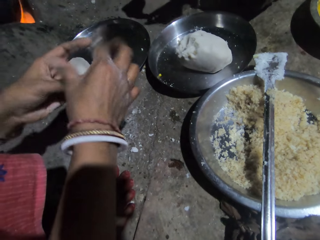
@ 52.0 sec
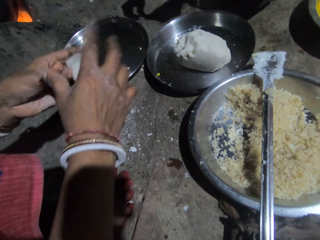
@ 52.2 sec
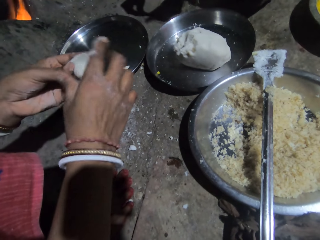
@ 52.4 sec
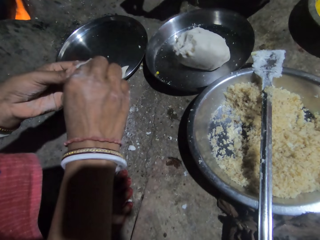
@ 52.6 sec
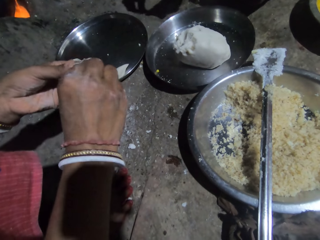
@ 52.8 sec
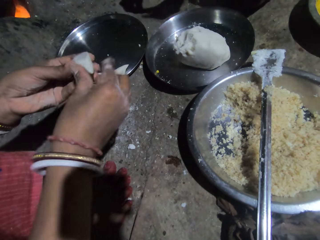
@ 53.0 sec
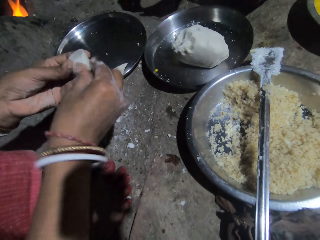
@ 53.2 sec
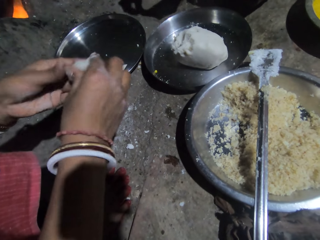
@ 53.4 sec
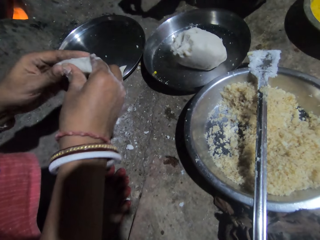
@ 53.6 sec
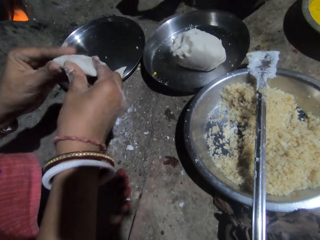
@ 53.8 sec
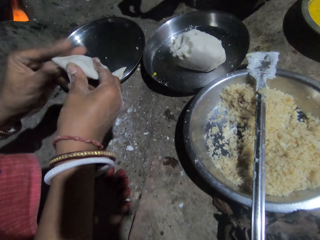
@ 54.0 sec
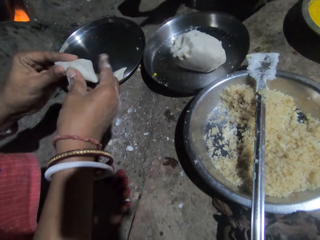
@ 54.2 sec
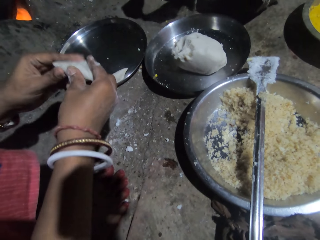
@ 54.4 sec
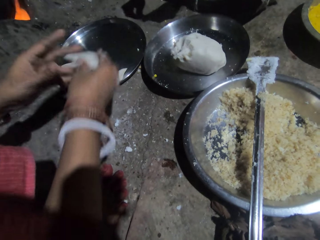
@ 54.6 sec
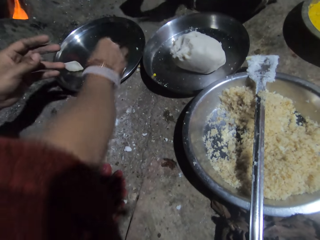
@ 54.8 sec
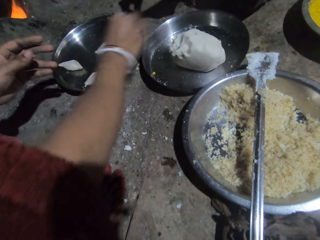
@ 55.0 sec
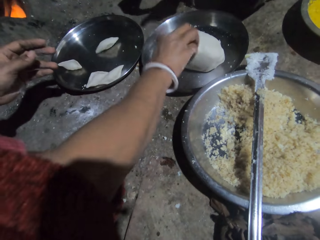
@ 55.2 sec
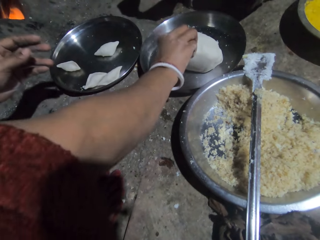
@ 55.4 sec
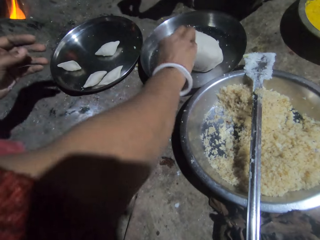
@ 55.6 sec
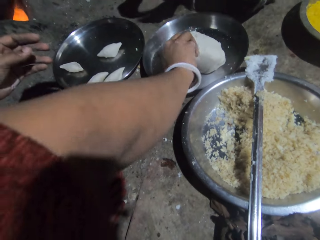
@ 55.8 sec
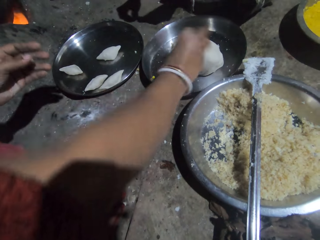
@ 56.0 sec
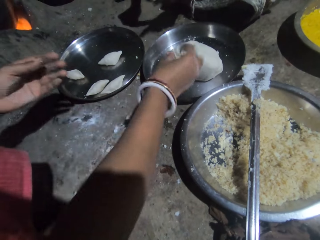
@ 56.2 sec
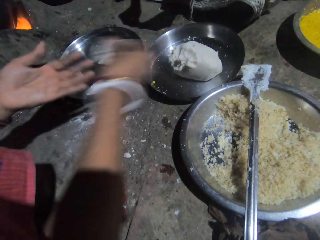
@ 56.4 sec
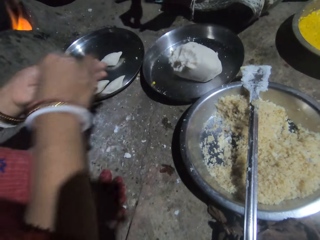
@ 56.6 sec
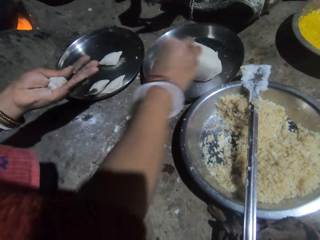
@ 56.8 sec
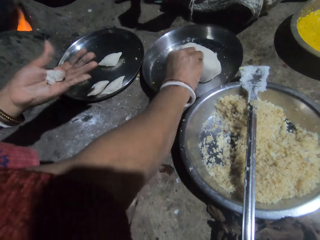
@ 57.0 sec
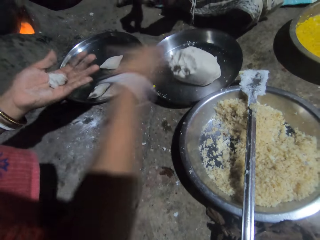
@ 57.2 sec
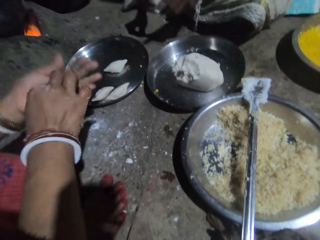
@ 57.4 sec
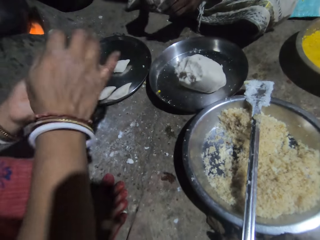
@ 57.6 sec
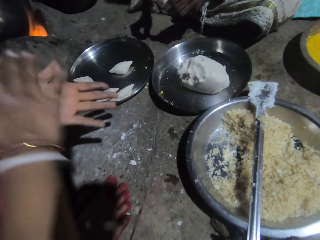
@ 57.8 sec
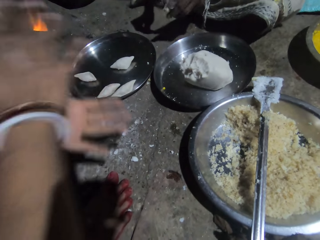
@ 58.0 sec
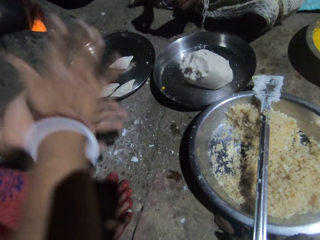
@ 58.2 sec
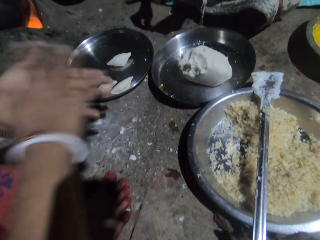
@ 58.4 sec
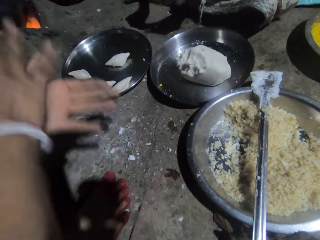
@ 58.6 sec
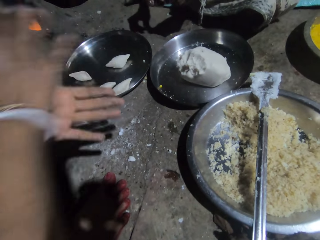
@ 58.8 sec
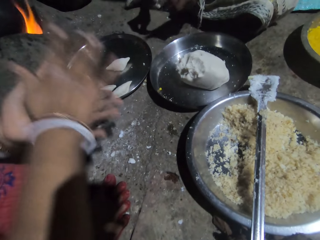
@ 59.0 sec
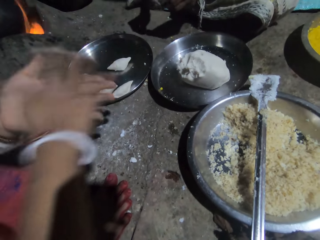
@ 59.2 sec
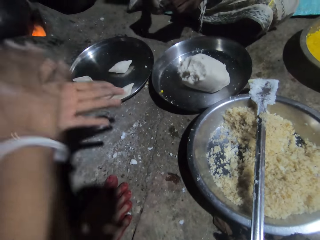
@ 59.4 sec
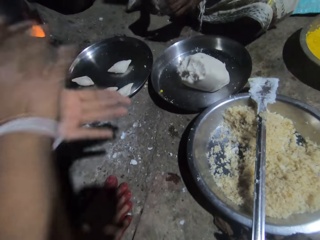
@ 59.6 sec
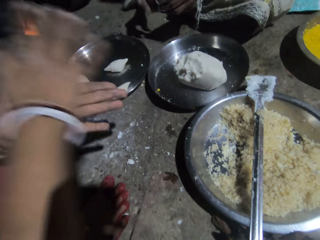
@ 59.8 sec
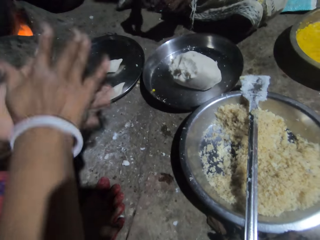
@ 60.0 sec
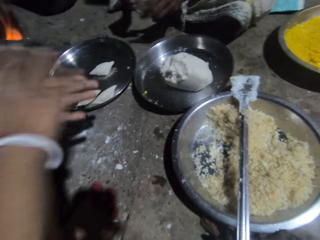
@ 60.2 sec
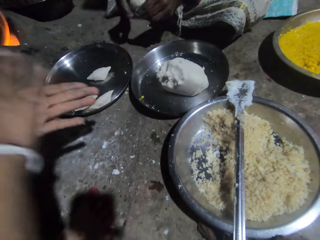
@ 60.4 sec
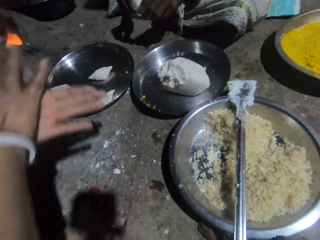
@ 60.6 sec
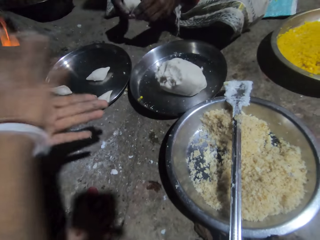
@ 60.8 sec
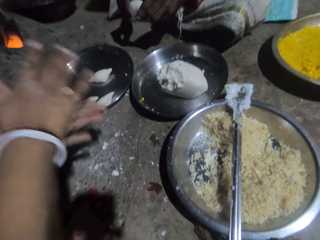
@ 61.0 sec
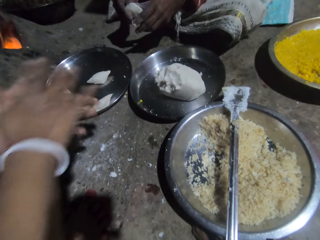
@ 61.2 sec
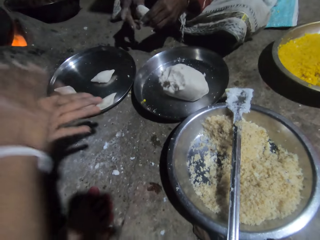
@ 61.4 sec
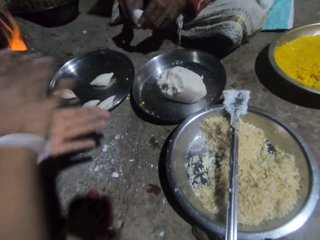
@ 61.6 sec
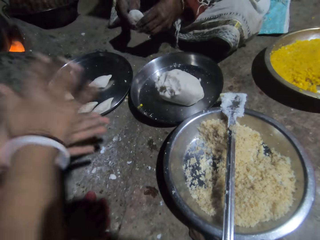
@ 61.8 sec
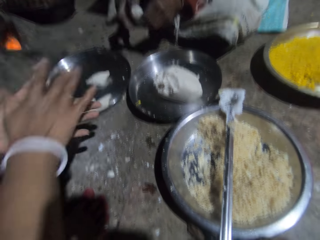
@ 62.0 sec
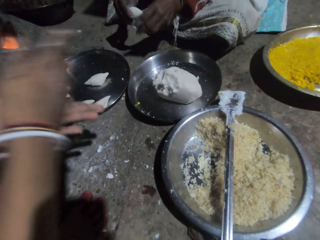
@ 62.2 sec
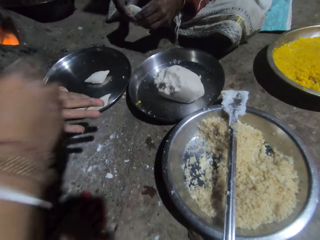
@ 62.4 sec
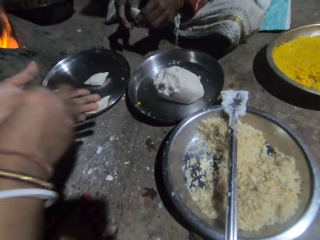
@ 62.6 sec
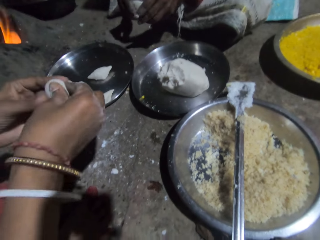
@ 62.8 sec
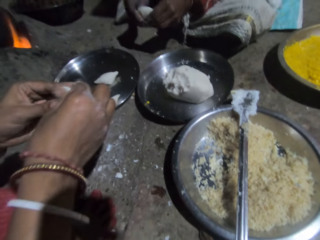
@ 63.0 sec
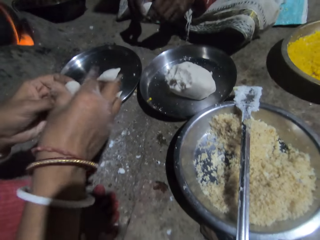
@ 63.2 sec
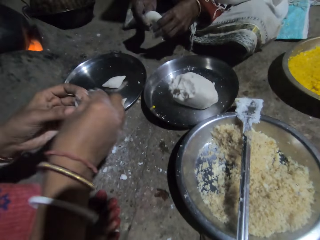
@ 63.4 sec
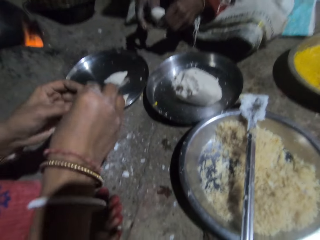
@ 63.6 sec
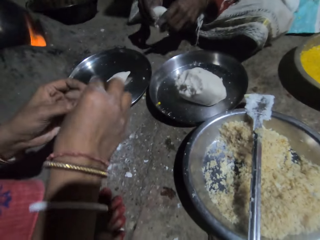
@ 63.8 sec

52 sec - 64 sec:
The camera wearer puts the dough in the tray. A person puts the dough on the tray. The camera wearer pinches the dough. The person pinches the dough. The camera wearer puts the dough in the hand. The person puts the dough on the hand. The person pinches the dough. The camera wearer pinches the dough and molds the dough. The person puts the dough on the hand. Another person moves a hand. The first person rolls the dough in the hand. The other person moves a hand. The first person rolls the dough in the hand. The other person makes the dough. The first person rolls the dough in the hand. The other person makes the dough. The first person makes the dough. The other person makes the dough.

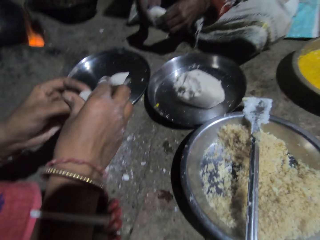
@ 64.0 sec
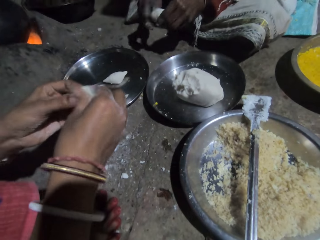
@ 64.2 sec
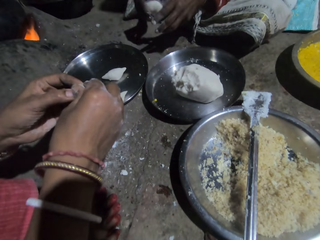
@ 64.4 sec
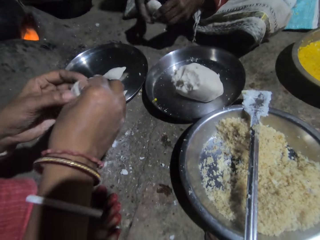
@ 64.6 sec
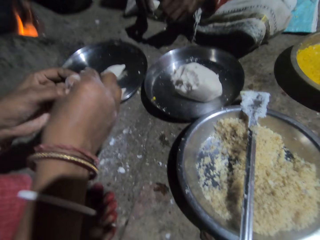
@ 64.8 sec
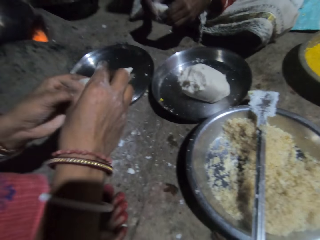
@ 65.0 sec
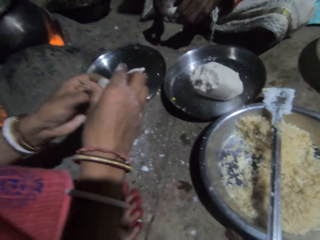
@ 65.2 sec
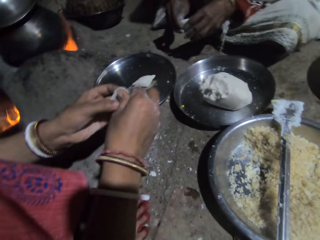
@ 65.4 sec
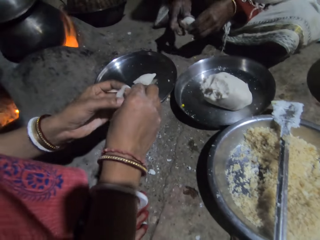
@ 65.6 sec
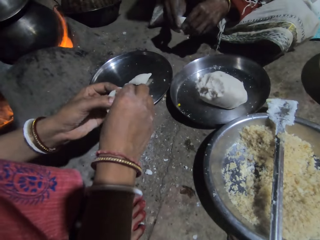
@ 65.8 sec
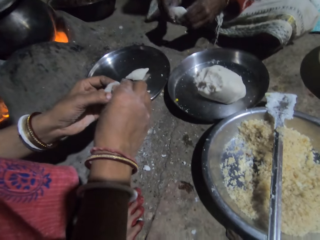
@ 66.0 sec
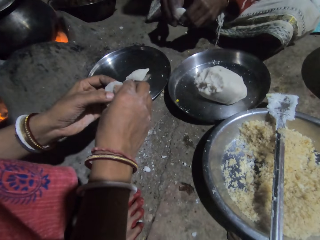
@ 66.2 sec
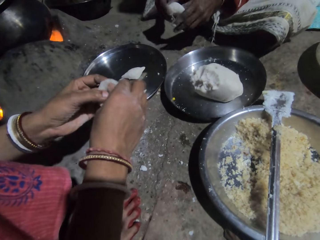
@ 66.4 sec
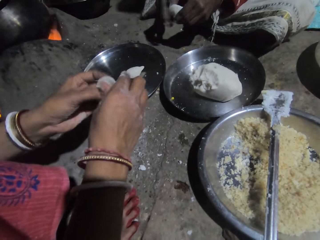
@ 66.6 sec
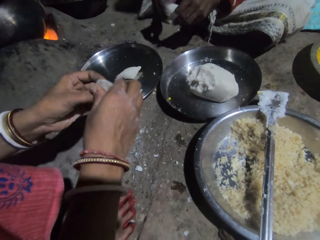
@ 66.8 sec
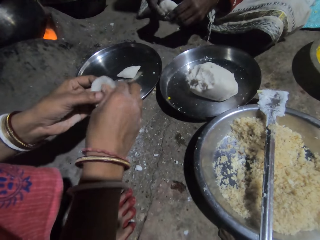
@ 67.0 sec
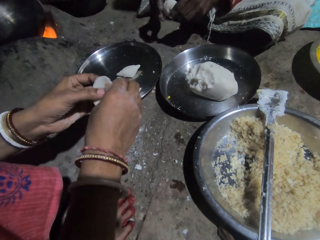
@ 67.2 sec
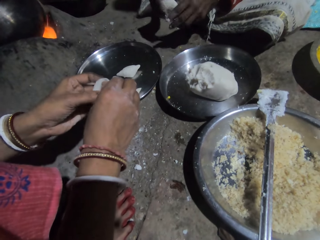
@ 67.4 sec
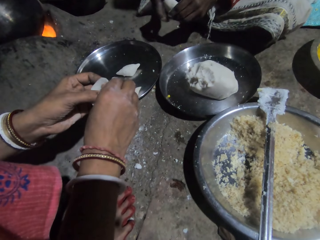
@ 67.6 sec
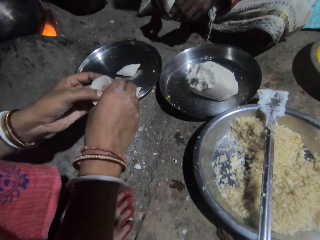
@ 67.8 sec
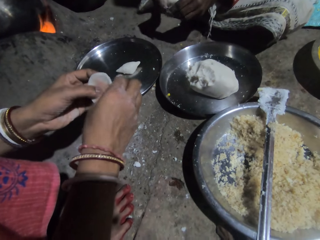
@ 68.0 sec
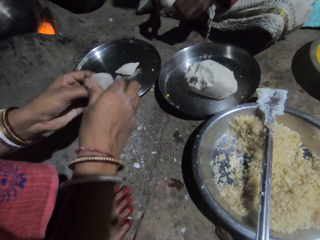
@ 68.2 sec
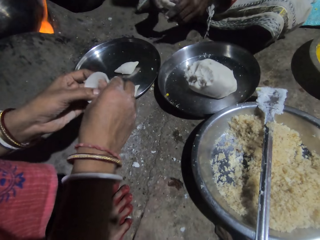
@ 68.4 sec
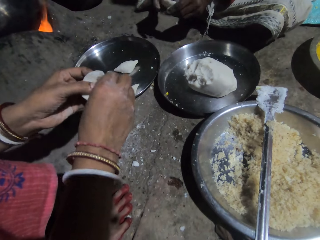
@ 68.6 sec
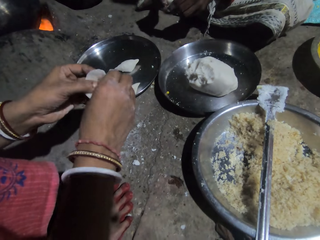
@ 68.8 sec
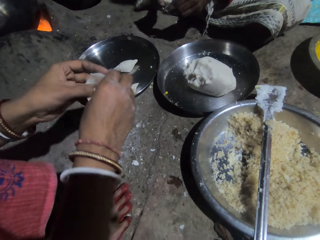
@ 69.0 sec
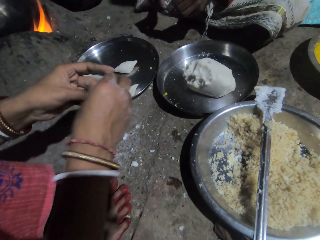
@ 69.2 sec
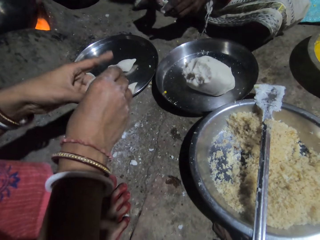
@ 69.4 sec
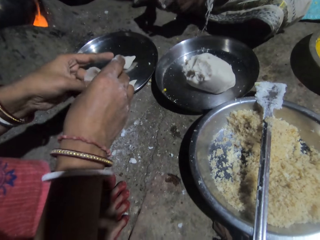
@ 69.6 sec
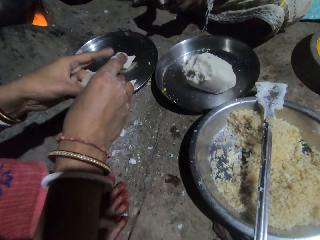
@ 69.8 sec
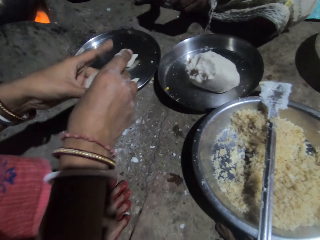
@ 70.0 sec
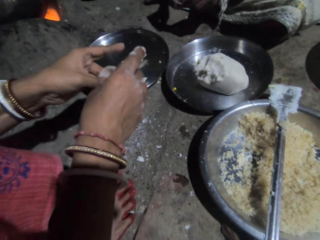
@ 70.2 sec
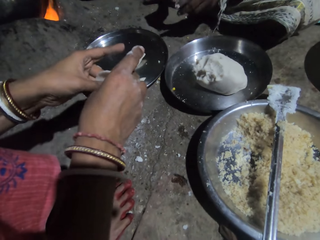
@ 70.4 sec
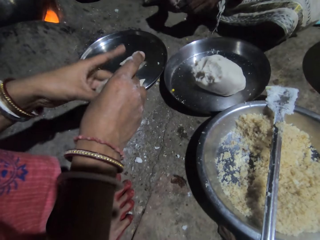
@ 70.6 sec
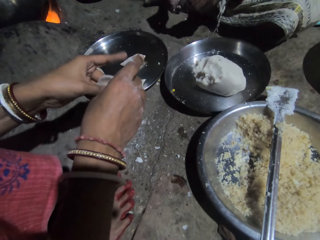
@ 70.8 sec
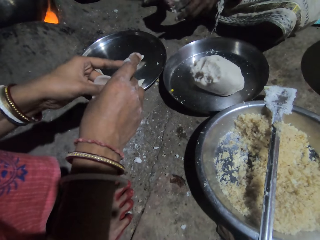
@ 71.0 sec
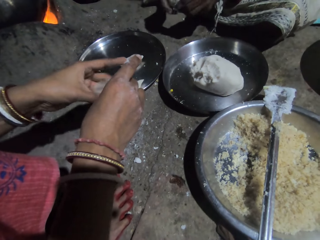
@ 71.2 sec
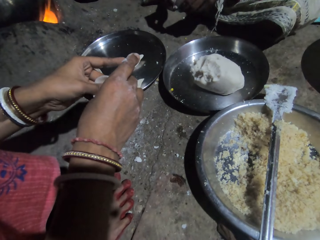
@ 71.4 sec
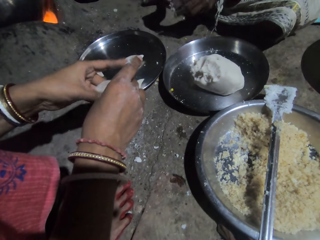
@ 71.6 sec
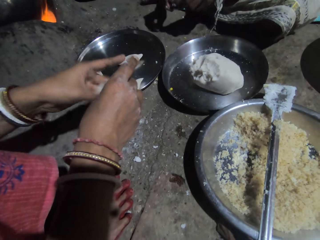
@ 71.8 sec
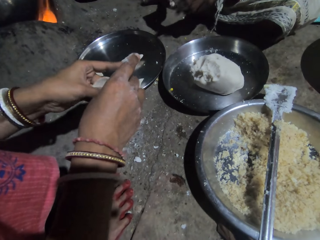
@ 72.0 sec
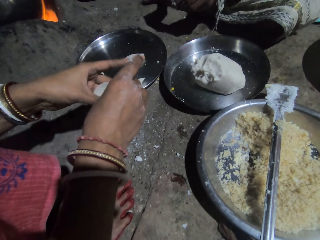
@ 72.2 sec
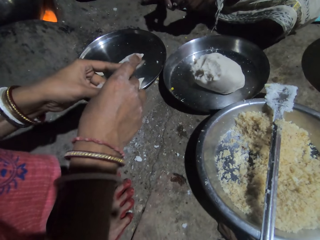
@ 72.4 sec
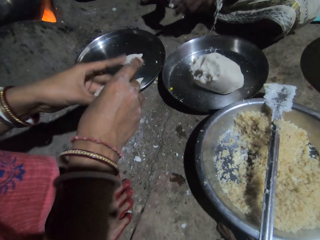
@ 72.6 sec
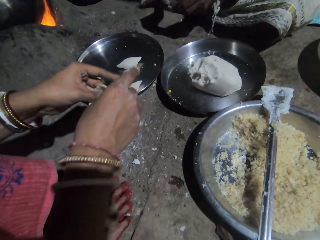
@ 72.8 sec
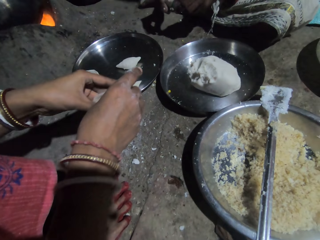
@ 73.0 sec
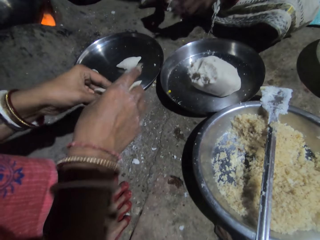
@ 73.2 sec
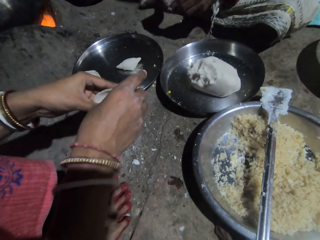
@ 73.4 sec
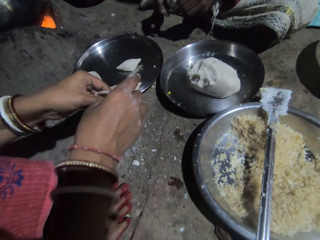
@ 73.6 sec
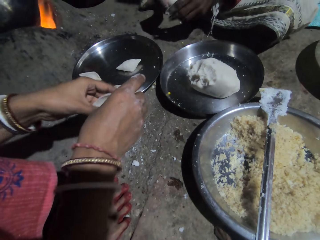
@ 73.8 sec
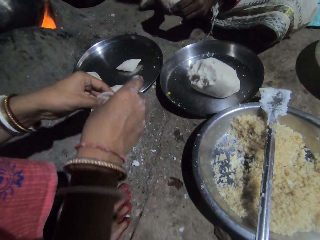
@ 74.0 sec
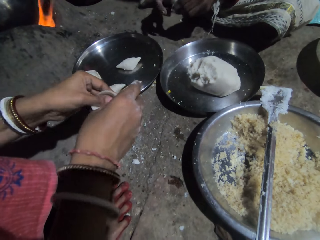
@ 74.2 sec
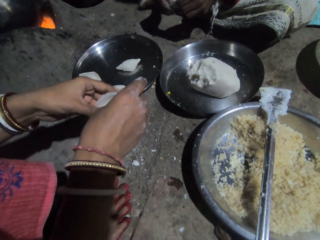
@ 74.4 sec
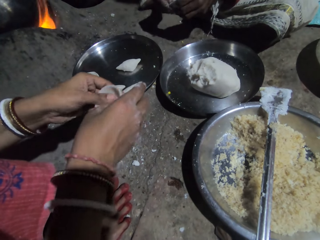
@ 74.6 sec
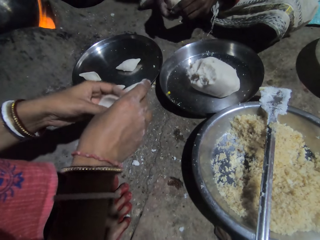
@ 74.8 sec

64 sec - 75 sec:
A person makes a dough. Another person makes the dough. The first person makes the dough. The other person makes the dough. The first person makes the dough. The other person makes the dough. The first person makes the dough. The other person makes the dough. The first person makes the dough. The other person makes the dough. The first person makes the dough. The other person makes the dough. The first person makes the dough. The other person makes the dough. The first person makes the dough. The other person makes the dough. The first person makes the dough. The other person makes the dough. The first person makes the dough. The other person makes the dough.
